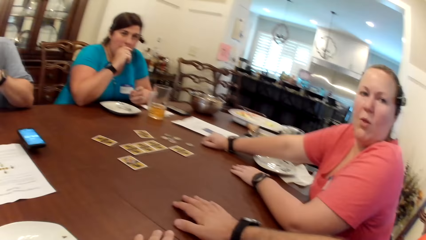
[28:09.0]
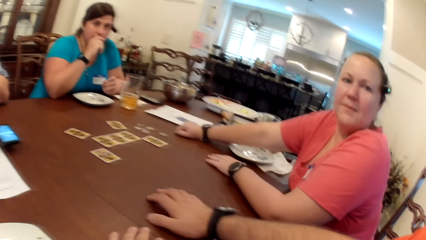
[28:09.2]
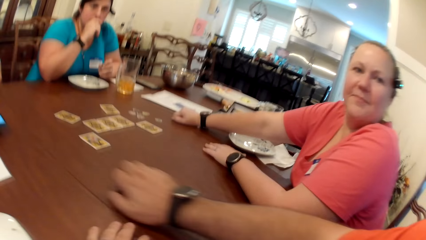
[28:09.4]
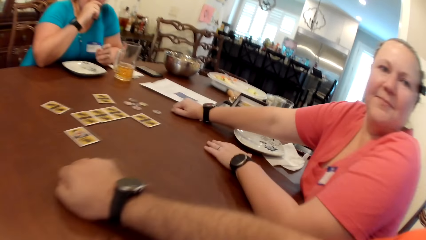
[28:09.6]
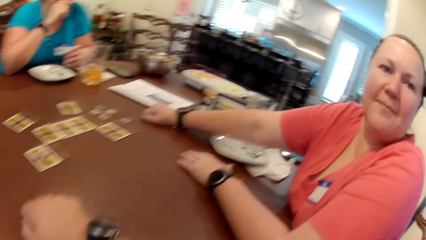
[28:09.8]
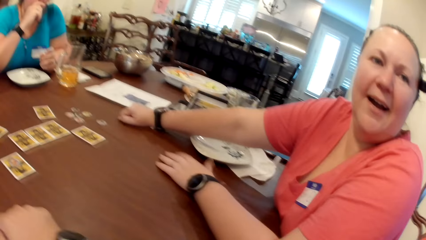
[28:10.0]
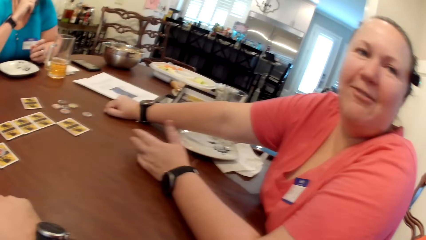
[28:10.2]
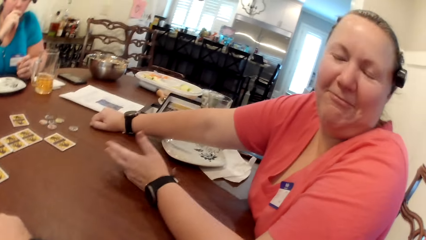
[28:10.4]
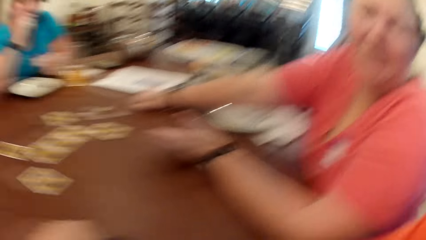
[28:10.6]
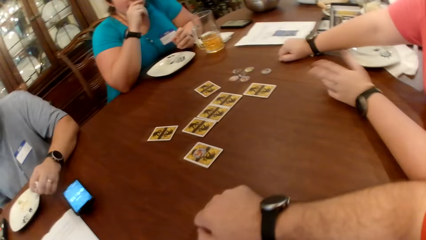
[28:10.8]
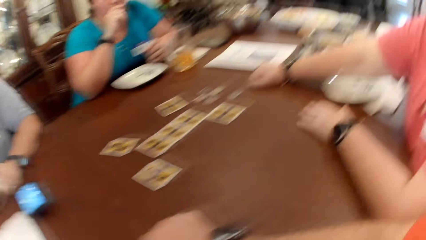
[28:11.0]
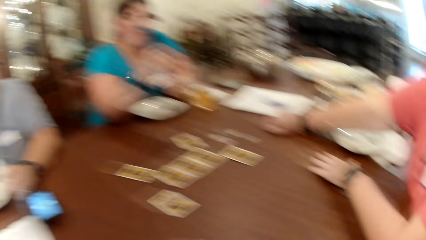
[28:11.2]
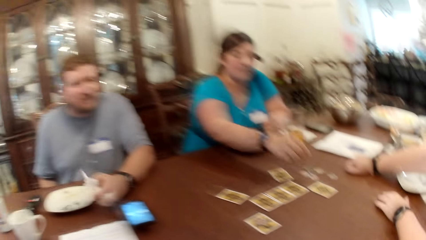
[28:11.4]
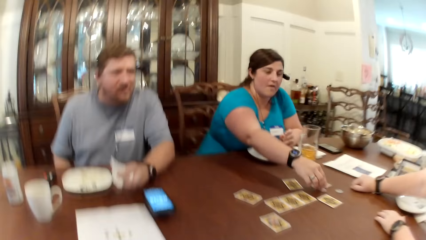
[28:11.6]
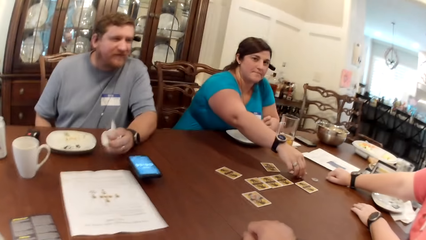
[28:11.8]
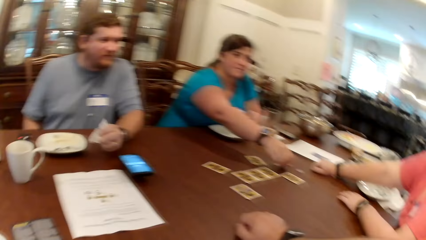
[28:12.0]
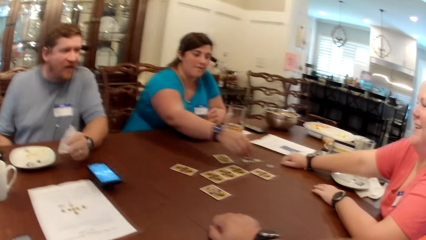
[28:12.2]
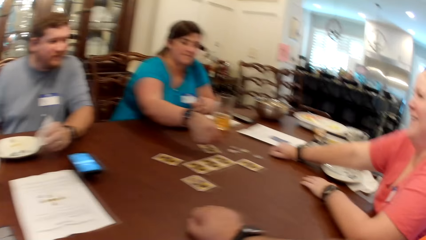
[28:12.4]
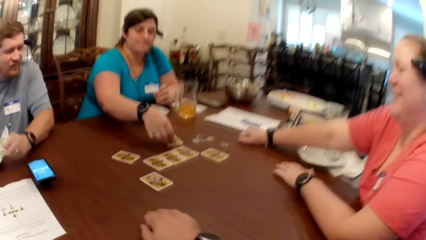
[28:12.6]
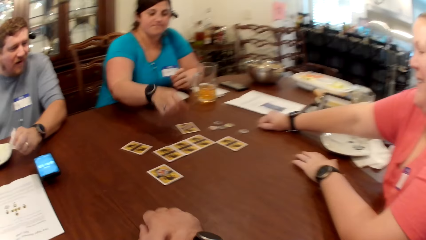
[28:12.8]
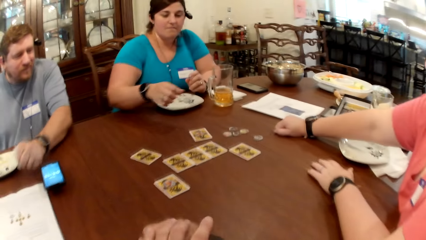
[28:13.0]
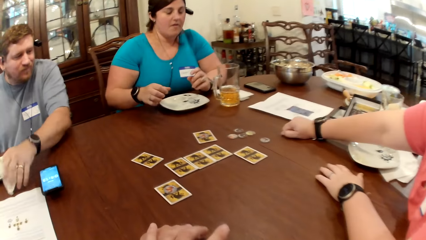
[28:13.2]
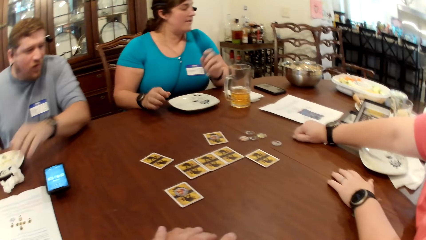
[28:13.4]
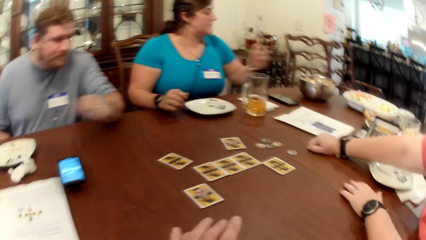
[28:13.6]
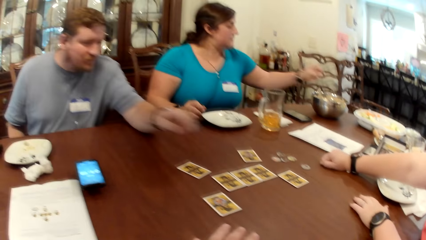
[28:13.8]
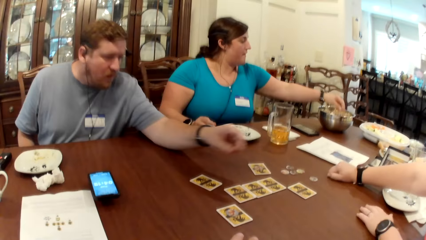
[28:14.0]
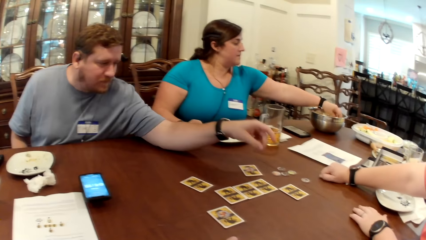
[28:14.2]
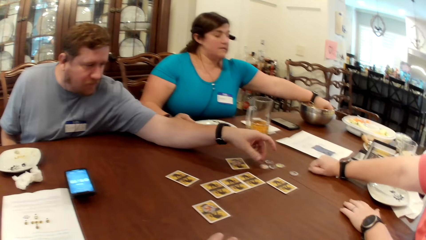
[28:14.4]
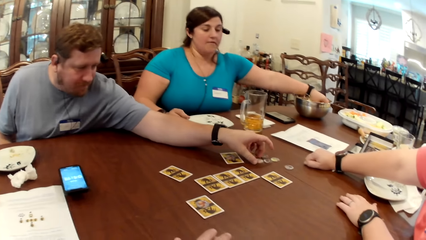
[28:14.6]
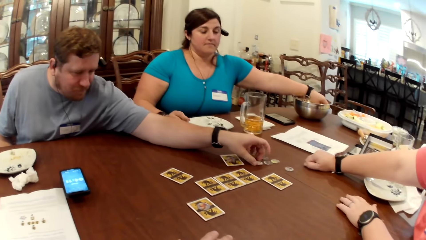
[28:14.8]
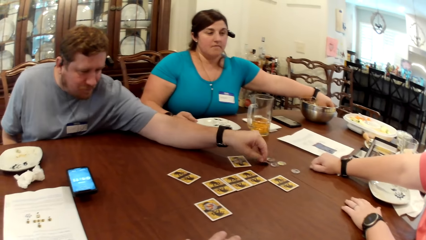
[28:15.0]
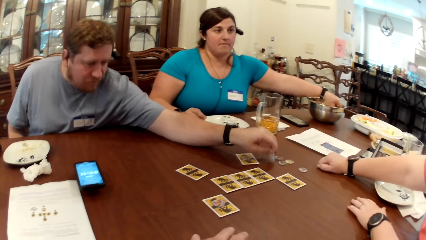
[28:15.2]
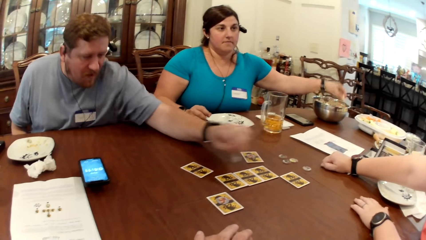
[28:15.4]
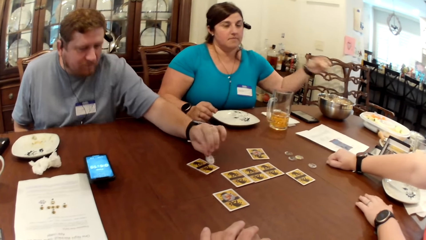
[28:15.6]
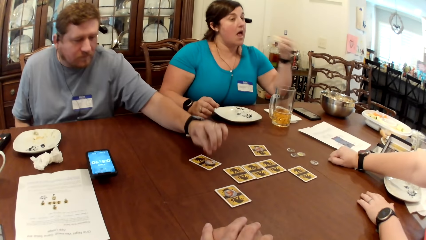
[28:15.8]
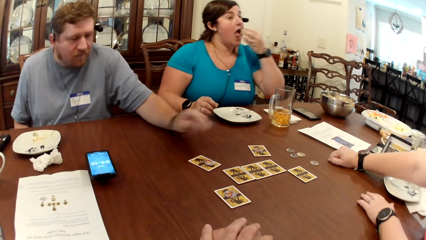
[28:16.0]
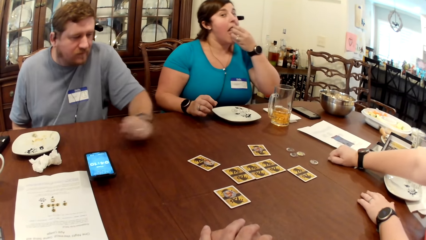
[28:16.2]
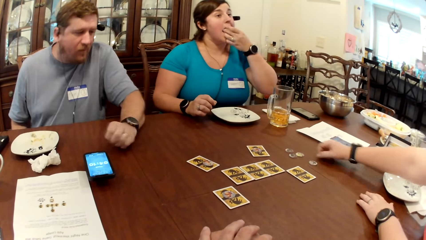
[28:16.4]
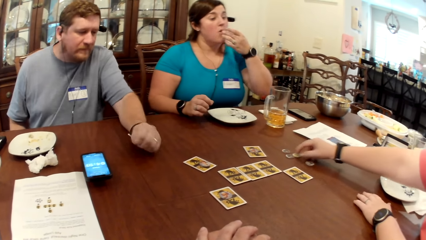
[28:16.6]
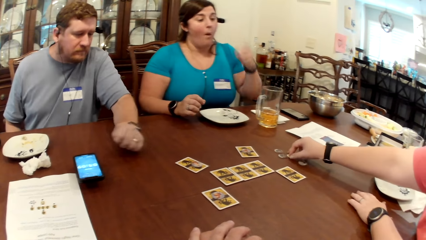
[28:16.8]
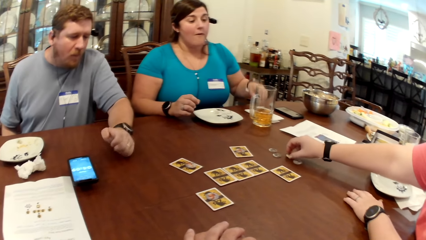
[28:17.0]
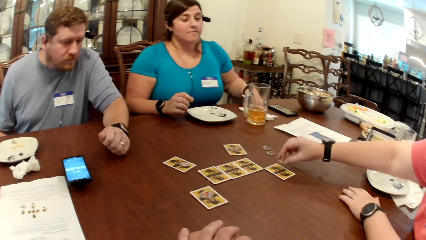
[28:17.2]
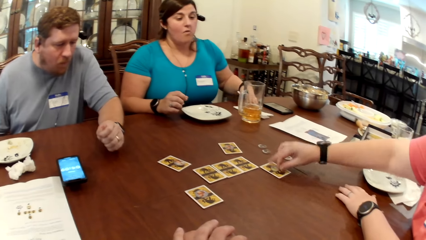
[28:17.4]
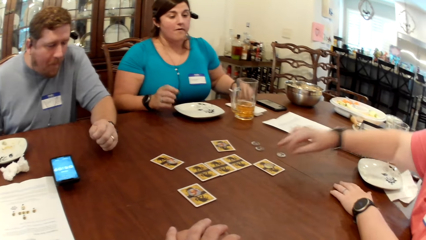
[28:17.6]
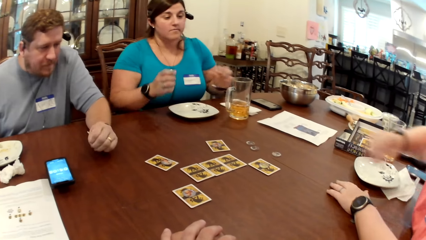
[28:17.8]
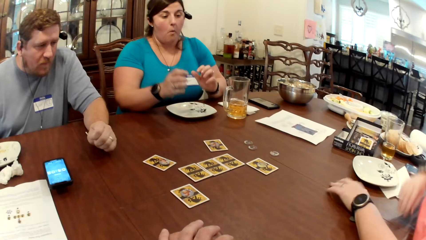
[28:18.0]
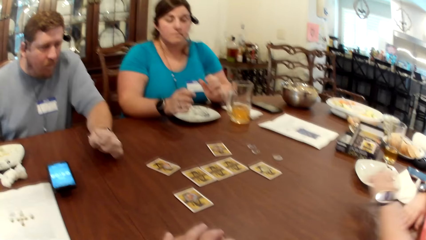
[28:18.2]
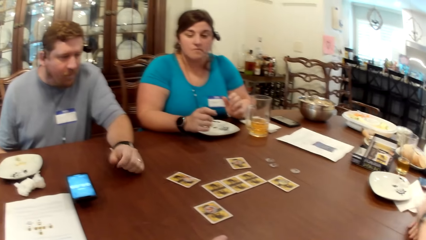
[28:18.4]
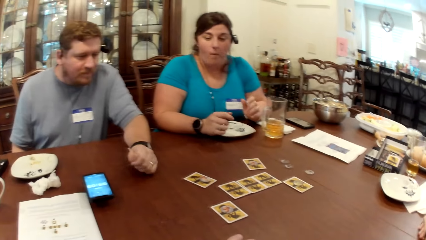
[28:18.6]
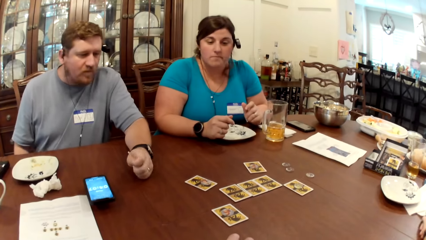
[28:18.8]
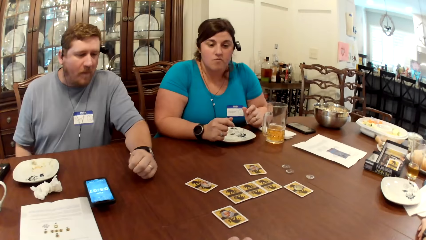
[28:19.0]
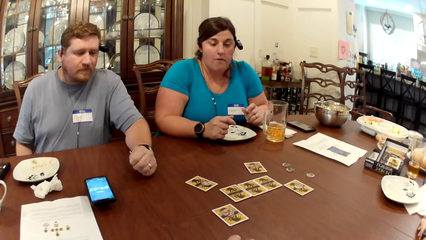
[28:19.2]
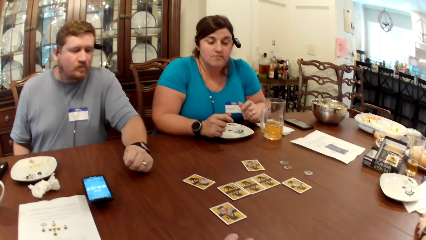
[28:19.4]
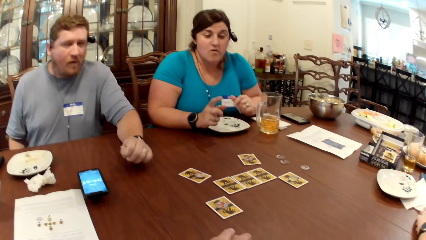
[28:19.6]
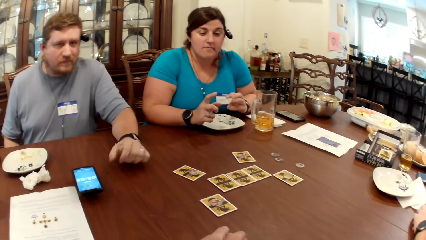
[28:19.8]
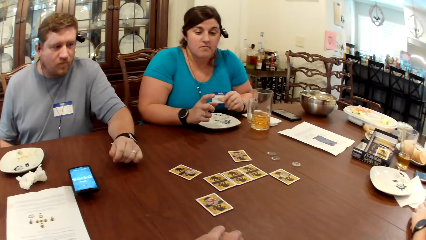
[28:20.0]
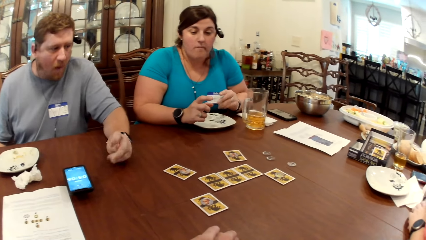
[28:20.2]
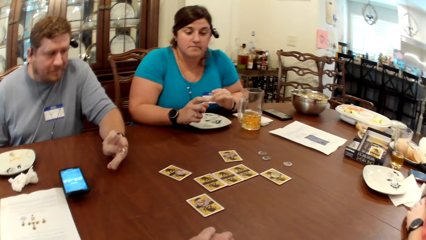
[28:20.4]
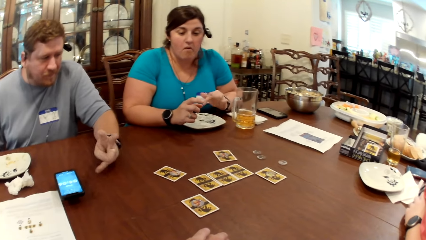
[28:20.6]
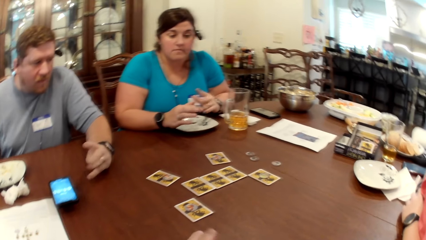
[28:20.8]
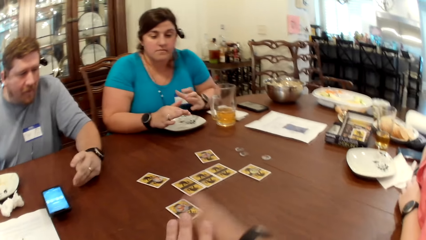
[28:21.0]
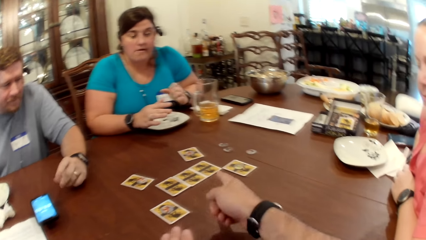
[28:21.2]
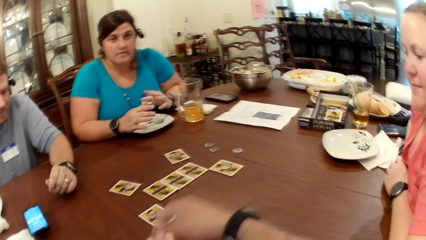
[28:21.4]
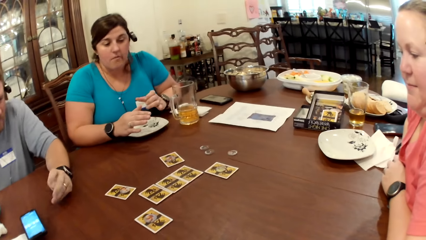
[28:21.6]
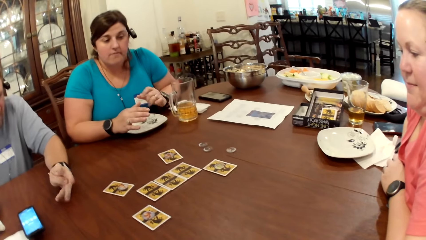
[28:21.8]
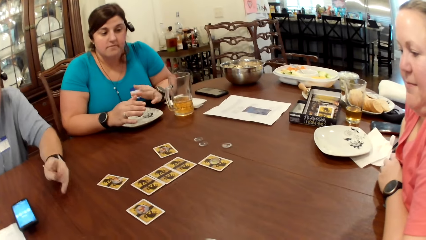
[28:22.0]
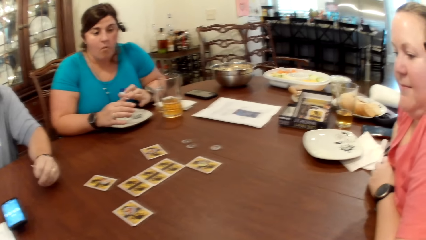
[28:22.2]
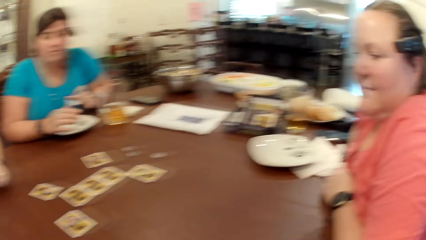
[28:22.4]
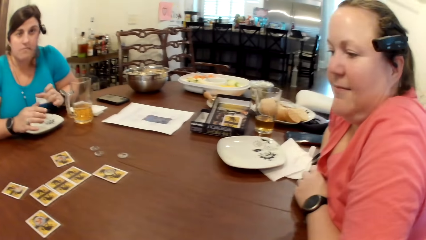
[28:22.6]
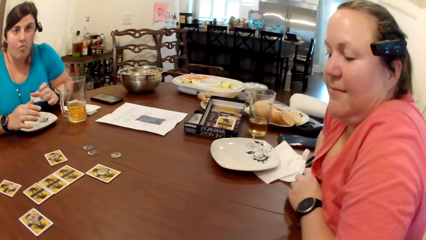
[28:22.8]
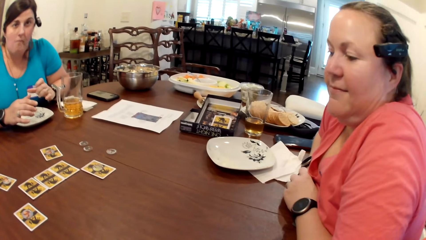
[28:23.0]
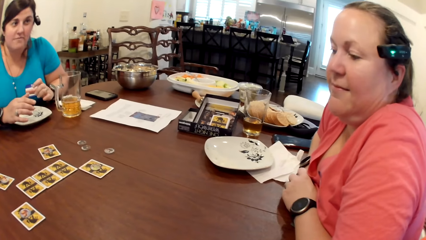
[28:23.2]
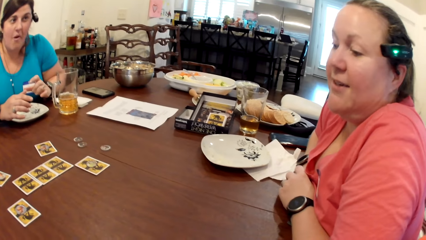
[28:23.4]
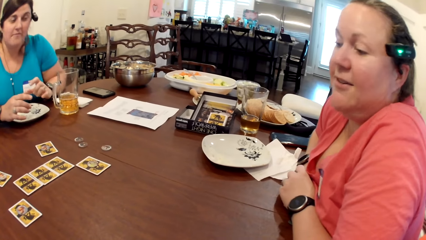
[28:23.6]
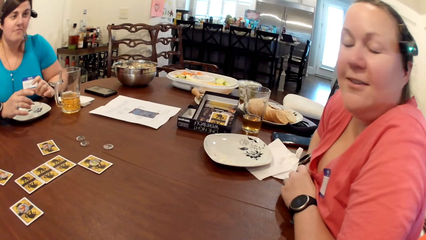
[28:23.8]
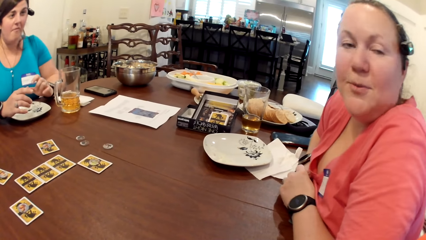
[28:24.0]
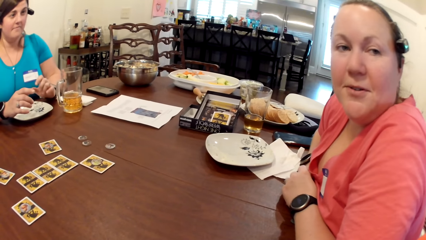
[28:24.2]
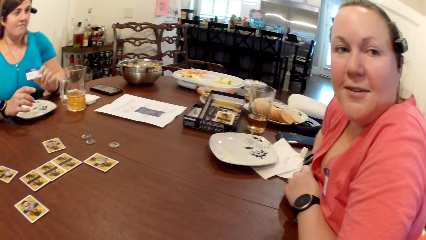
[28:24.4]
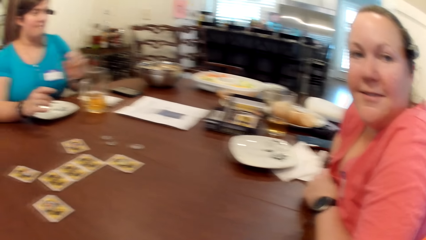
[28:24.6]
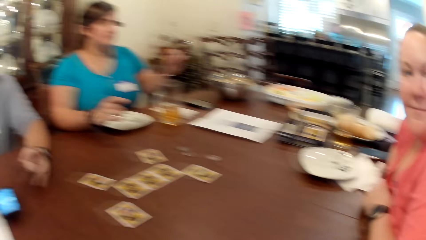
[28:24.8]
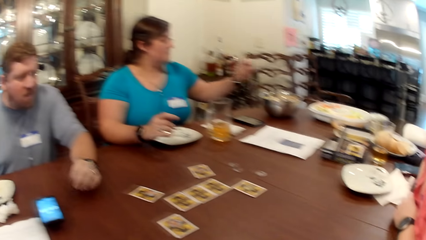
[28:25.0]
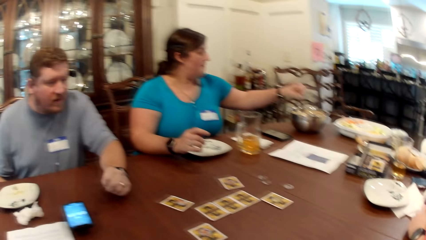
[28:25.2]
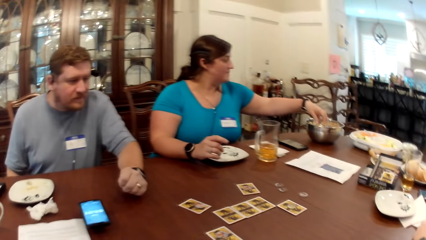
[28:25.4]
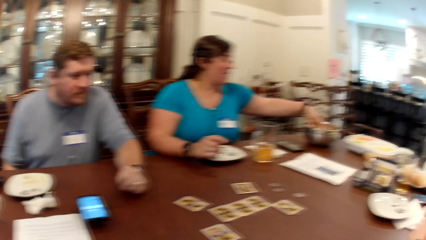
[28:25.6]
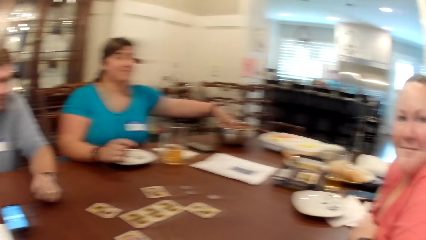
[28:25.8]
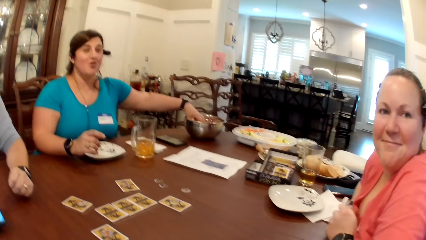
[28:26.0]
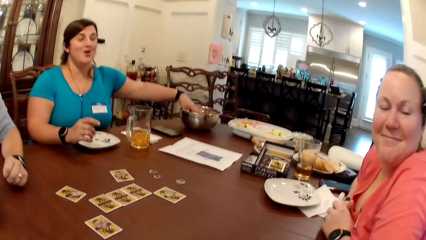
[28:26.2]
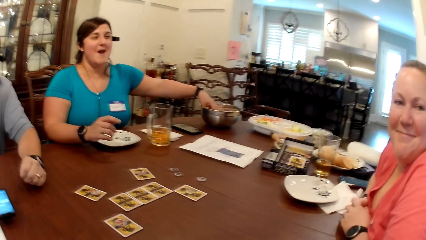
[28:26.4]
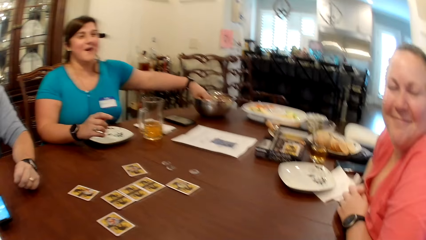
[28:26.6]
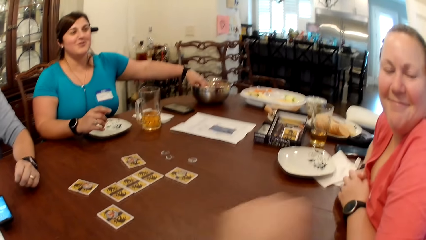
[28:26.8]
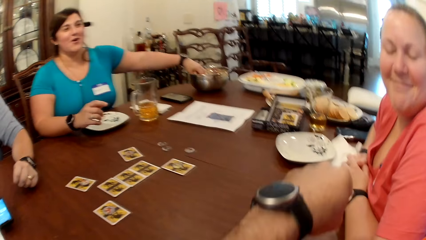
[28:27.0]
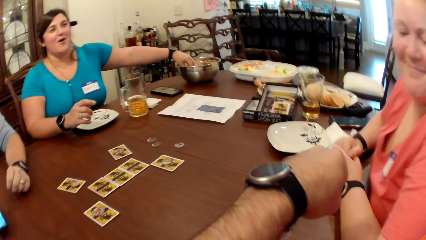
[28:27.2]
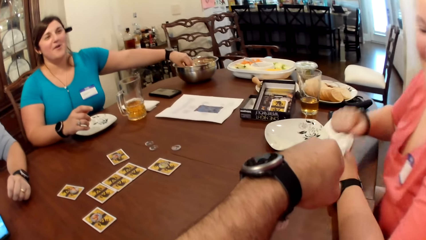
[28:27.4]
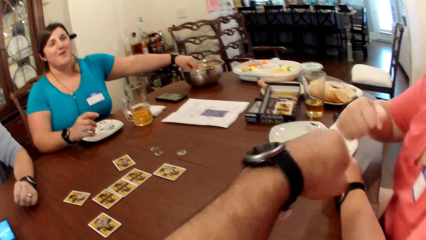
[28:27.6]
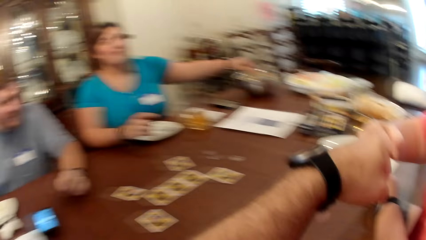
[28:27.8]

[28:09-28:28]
The camera wearer touches the table with his right hand. He laughs. The woman moves a chip from the table to a card on the table with her right hand. The camera wearer puts his right hand on the table. The woman picks a biscuit from a bowl on the table with her left hand. The man moves a chip from the table to the card on the table with his left hand. The woman eats the biscuit in her left hand. Another woman moves a chip from the table to the card on the table with her right hand. The camera wearer converses with a man, a lady and another lady. He points with his right hand. He converses with the man, the lady and the other lady. The other lady converses with the camera wearer. The woman picks a biscuit from the bowl on the table with her left hand. The camera wearer responds to the other lady. He murmurs.
